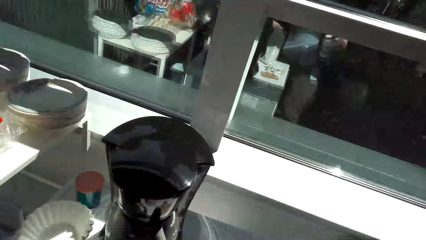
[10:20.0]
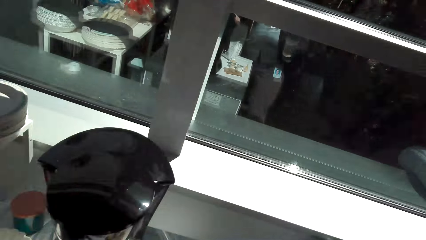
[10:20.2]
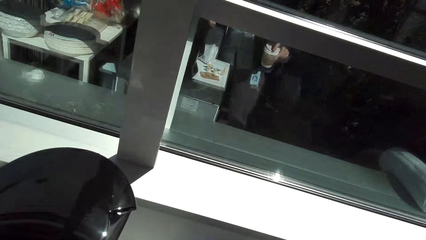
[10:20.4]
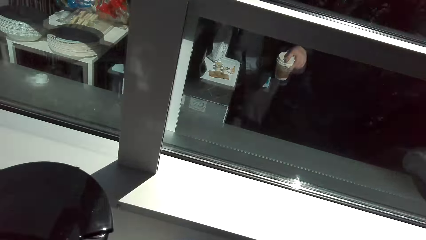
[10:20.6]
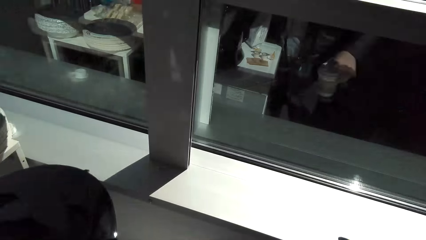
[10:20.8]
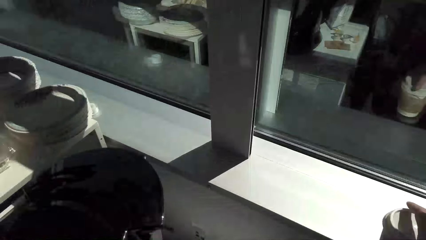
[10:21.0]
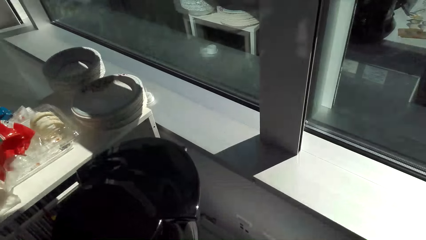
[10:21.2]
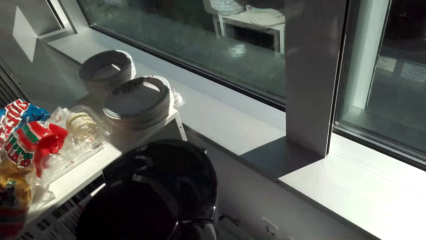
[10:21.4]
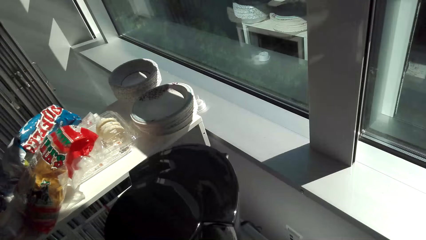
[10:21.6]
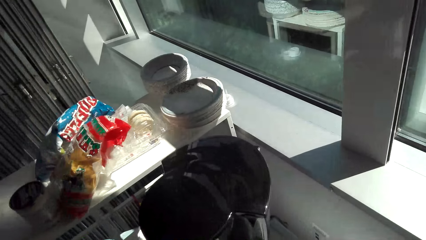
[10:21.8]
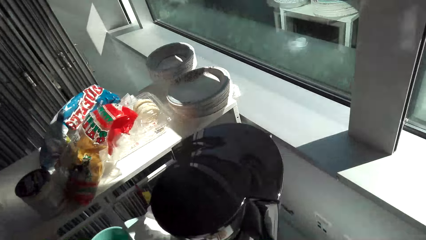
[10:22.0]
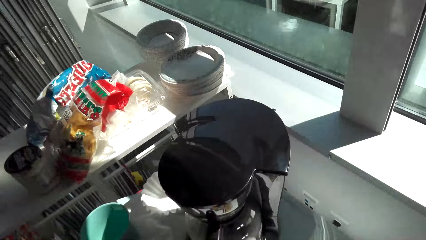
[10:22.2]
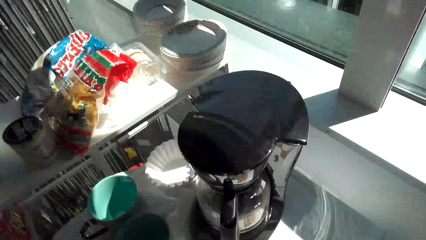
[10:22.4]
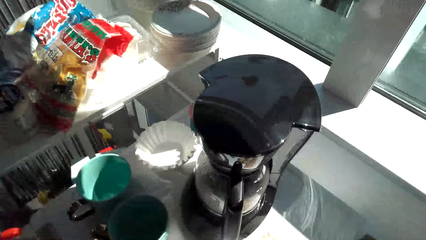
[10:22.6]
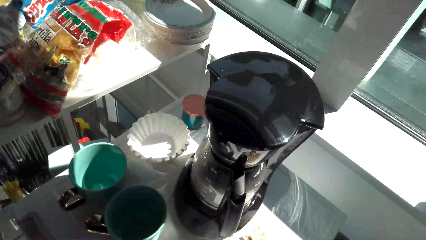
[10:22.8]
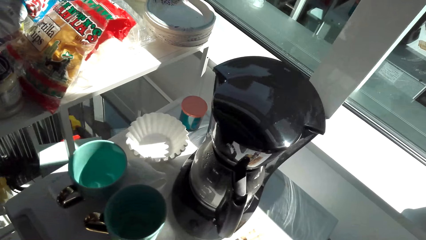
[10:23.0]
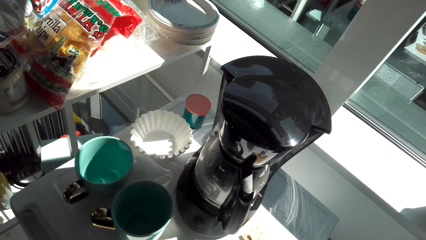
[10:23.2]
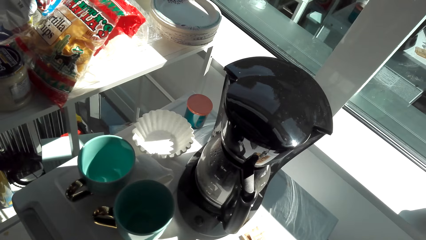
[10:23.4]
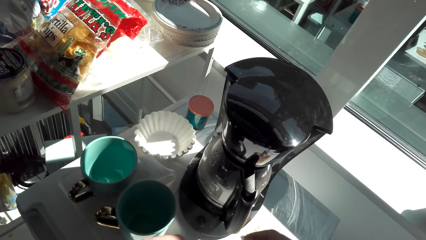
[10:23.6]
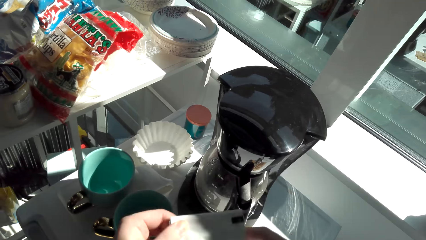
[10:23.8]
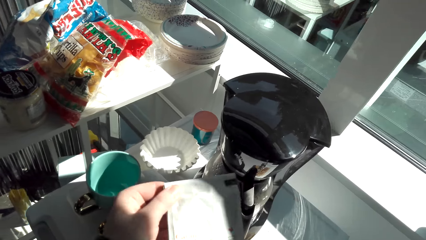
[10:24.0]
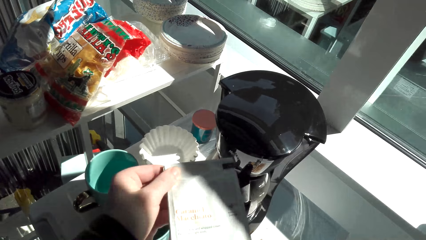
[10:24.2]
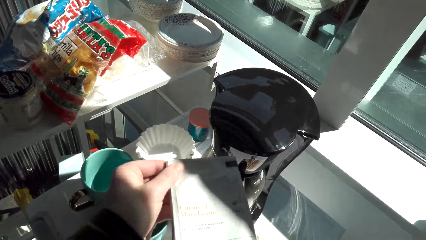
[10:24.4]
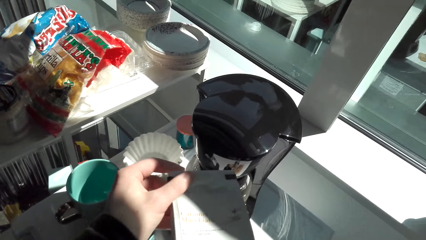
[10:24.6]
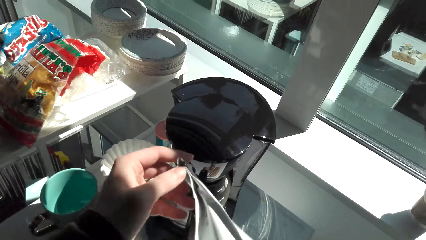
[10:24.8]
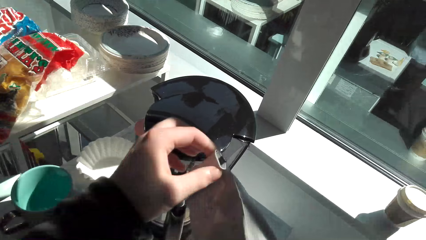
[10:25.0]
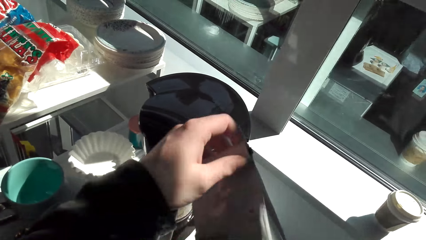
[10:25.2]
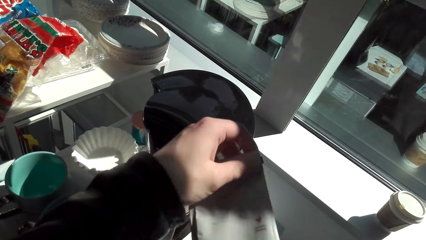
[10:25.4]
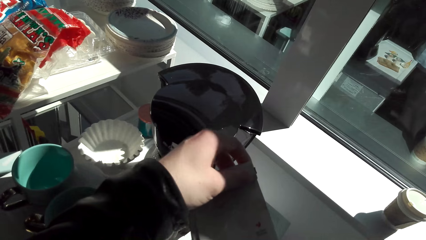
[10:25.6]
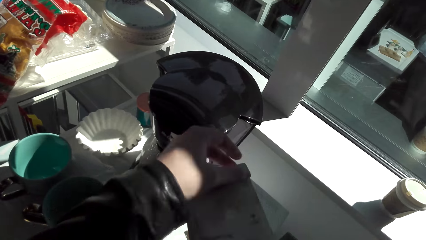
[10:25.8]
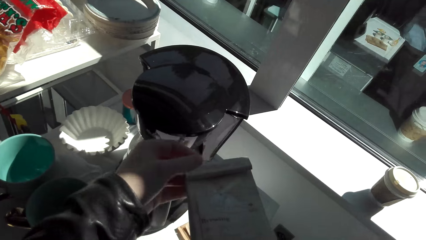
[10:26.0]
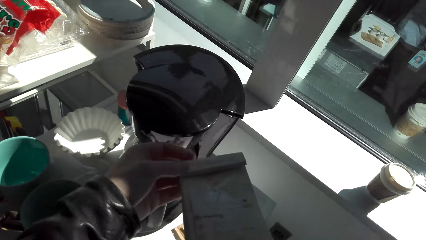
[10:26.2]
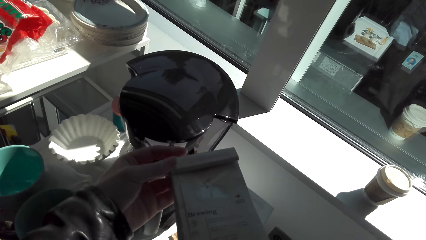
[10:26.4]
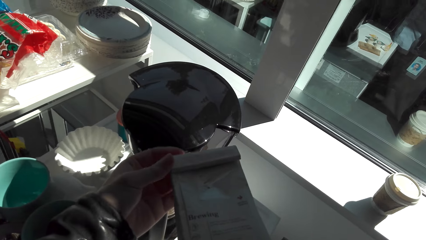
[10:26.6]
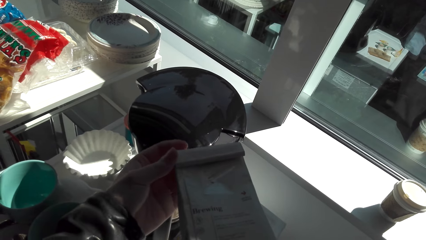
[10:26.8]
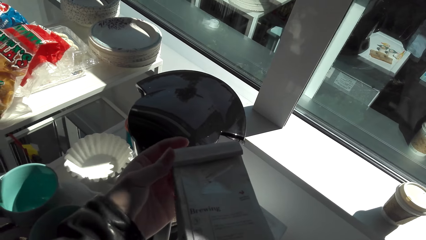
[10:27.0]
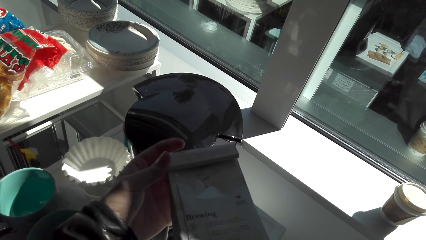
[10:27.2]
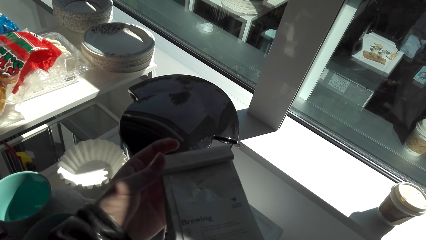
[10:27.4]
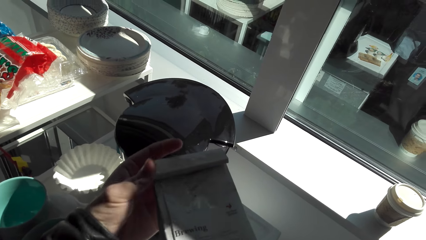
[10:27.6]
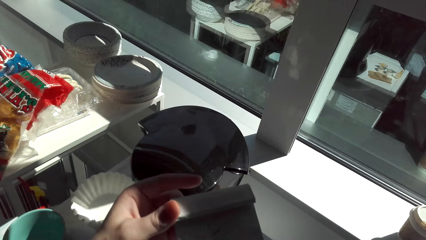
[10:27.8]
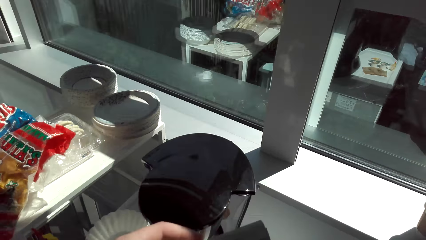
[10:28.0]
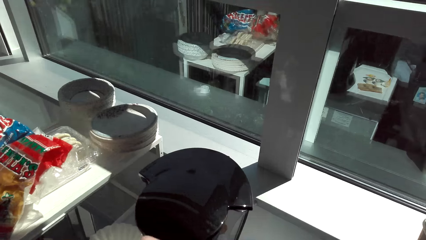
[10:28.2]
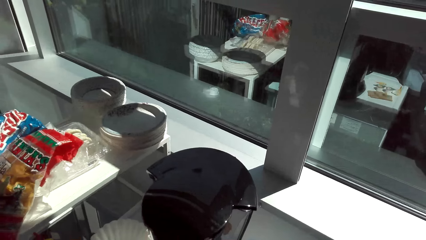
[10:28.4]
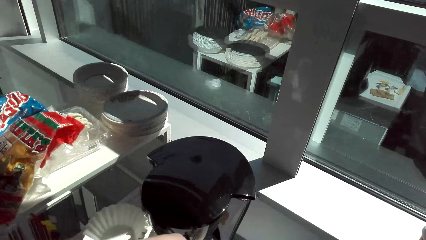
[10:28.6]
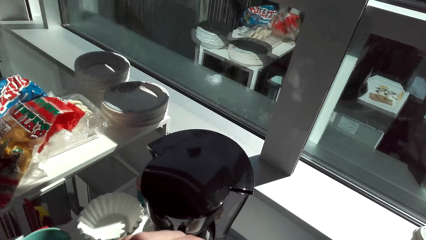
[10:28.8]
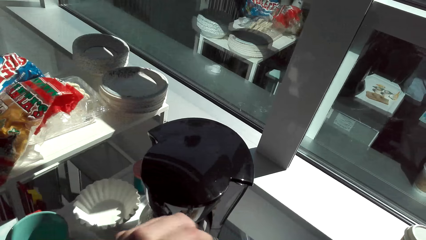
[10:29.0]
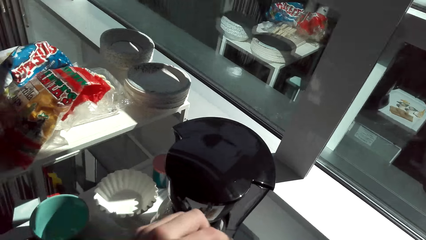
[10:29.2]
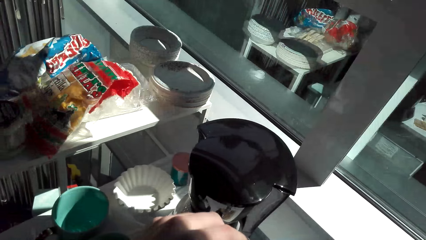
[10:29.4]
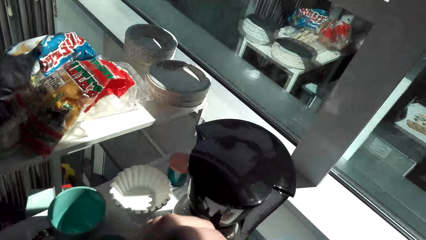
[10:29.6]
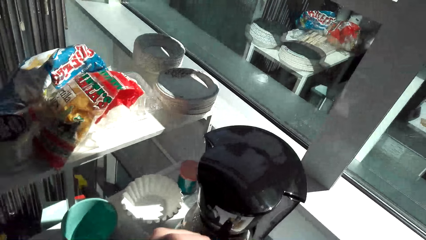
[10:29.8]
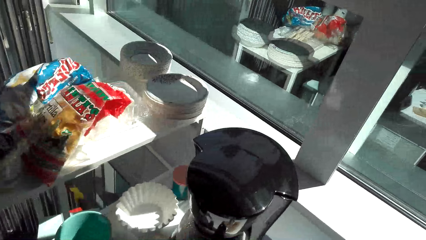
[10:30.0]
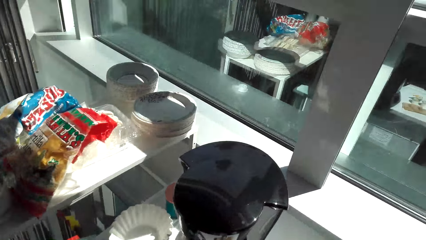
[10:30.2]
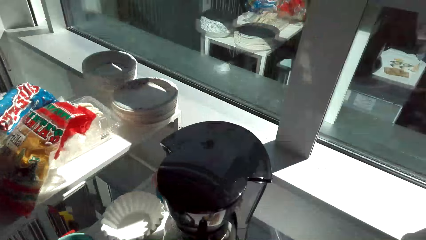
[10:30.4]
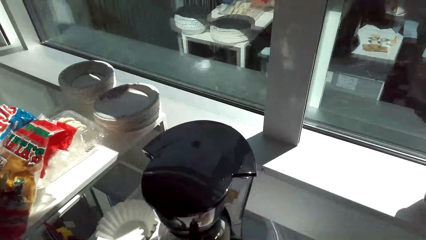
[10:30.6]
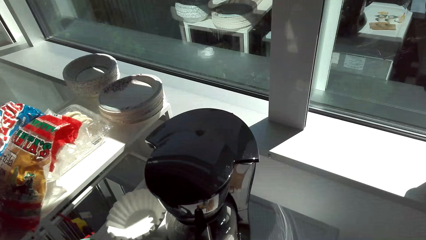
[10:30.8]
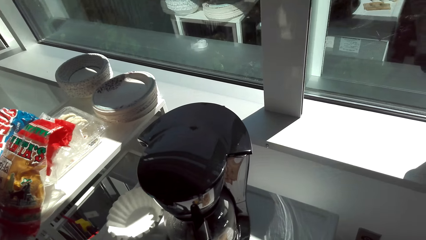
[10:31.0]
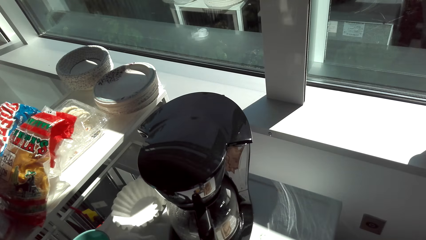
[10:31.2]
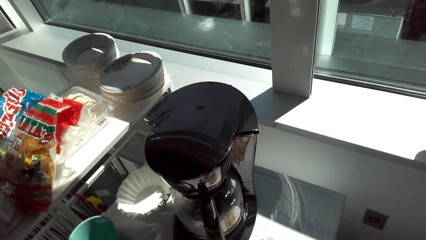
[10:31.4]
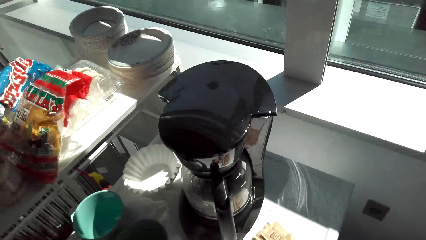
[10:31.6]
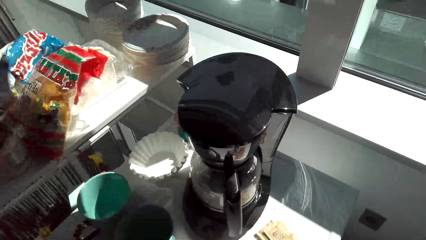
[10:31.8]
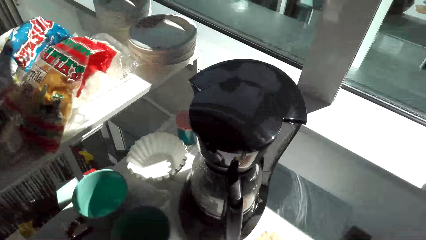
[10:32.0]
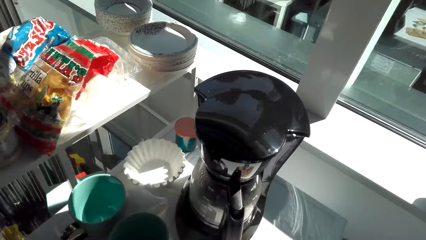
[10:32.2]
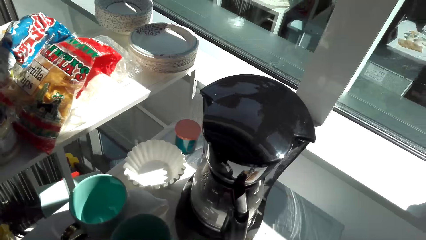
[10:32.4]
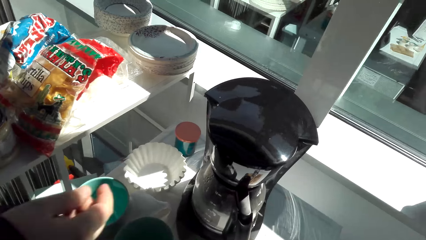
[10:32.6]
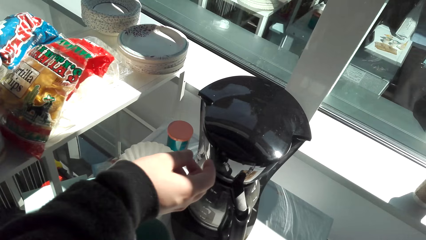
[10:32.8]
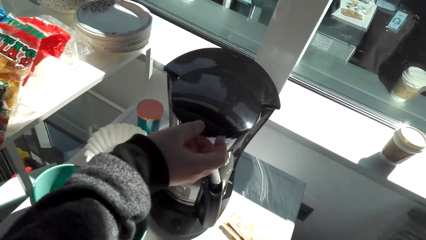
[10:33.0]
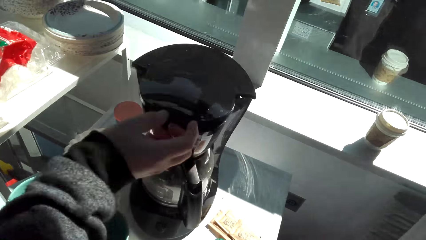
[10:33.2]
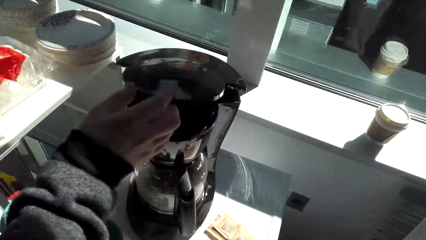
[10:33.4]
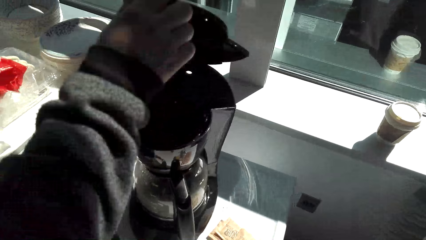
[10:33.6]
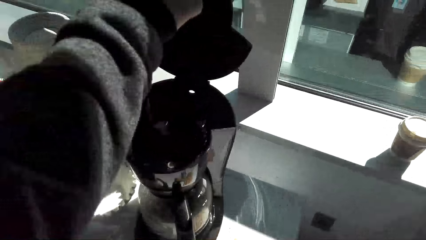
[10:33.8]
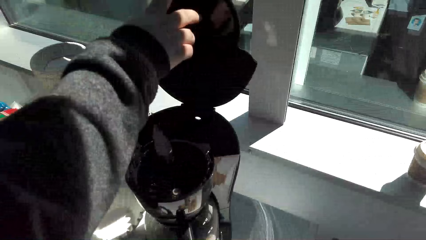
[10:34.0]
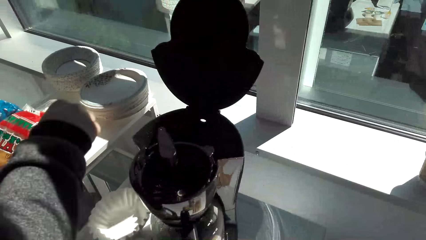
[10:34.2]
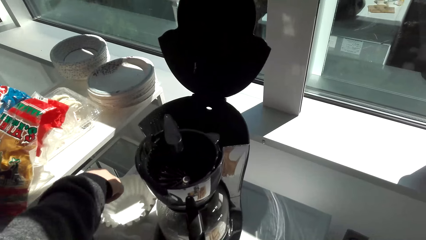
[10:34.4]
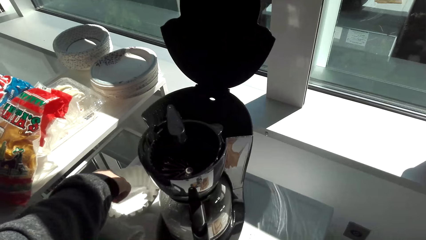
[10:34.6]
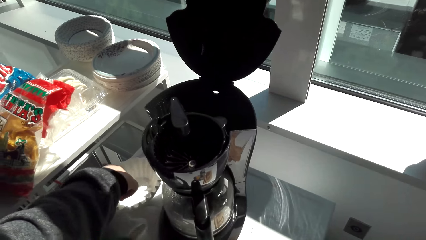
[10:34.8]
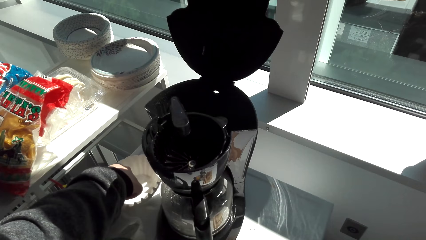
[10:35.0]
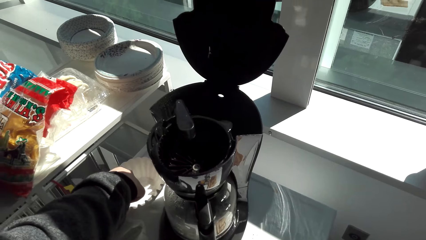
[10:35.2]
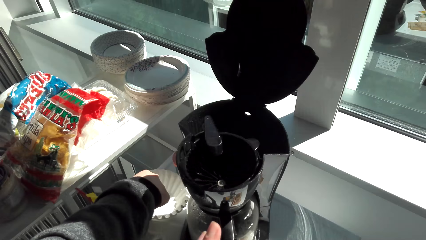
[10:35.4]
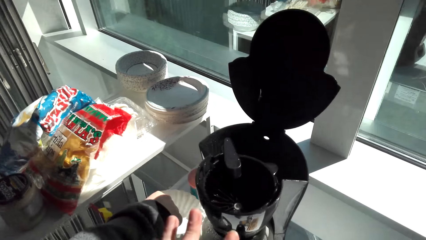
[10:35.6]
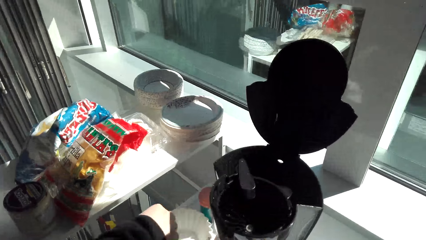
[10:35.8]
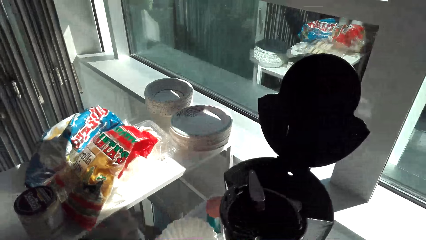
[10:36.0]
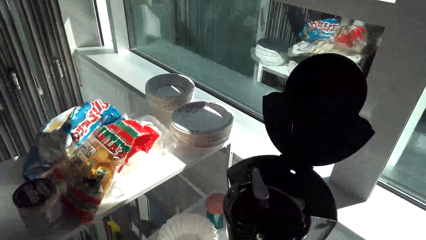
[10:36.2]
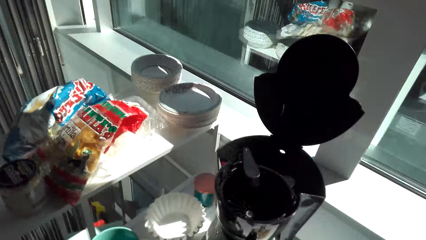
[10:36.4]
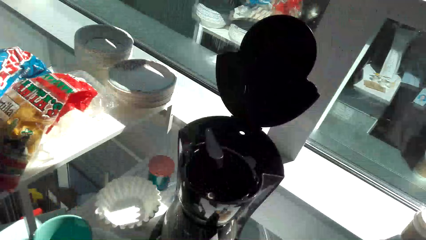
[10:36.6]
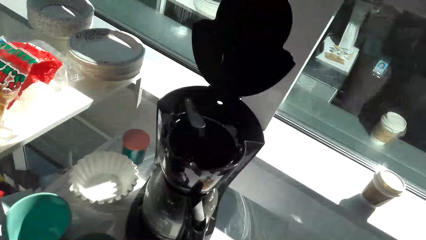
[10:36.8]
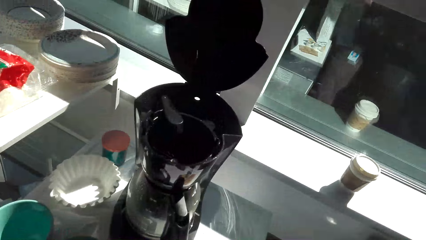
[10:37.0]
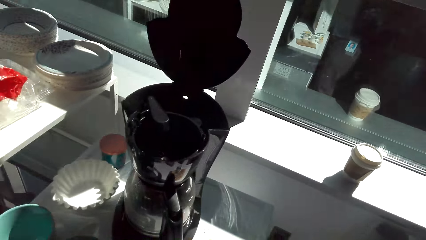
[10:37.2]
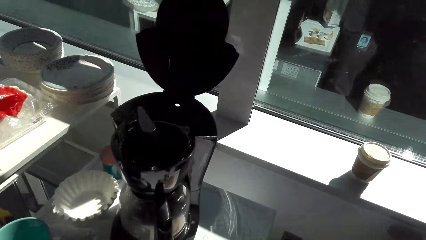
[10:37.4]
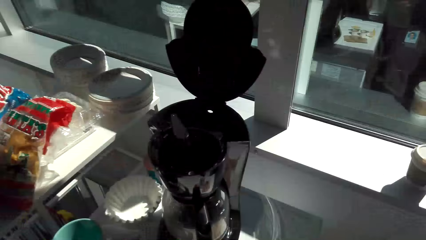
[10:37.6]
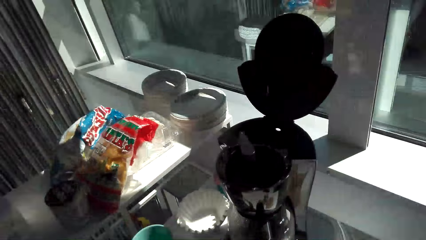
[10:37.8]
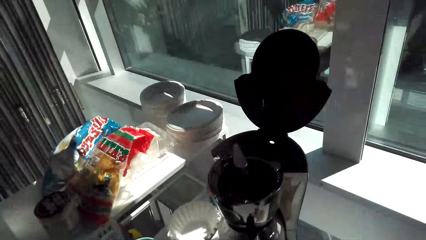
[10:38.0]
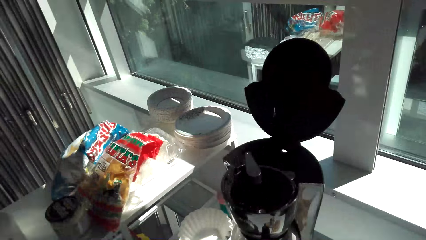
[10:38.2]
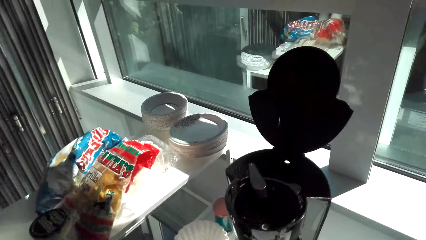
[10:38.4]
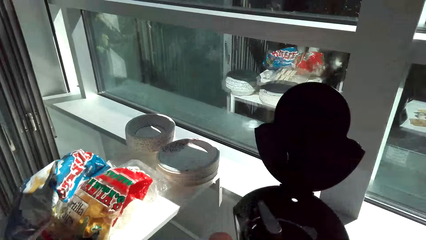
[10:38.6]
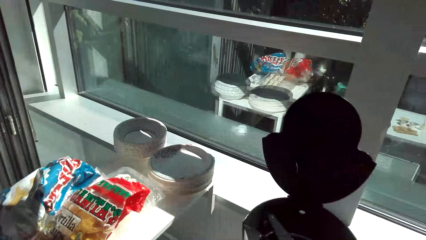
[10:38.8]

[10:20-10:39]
The camera wearer picks up a coffee bag. They move their hand. They open the coffee bag. They open the coffee maker. They pick up a paper filter from the table top.
